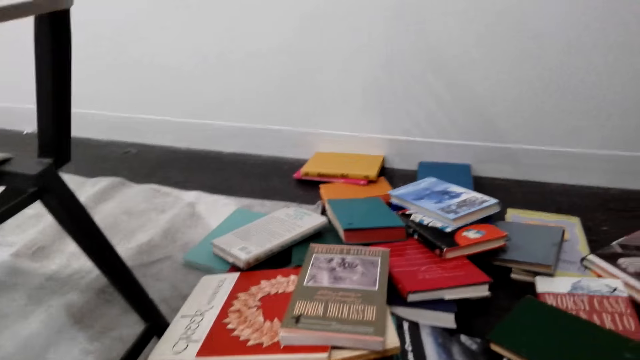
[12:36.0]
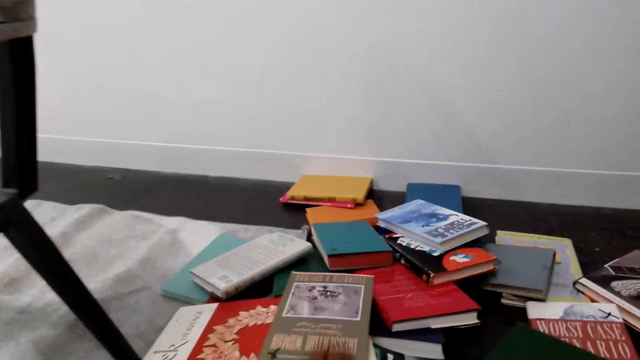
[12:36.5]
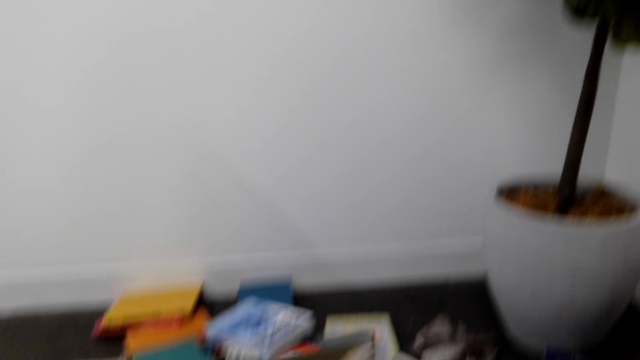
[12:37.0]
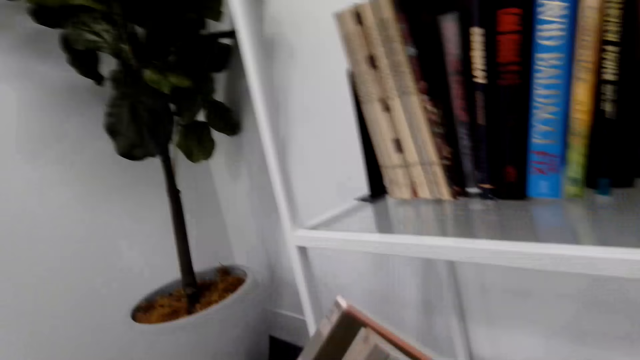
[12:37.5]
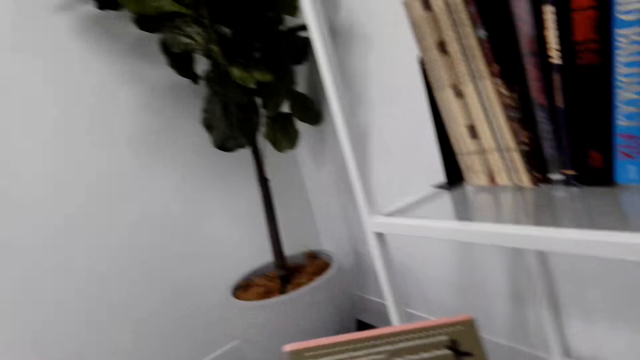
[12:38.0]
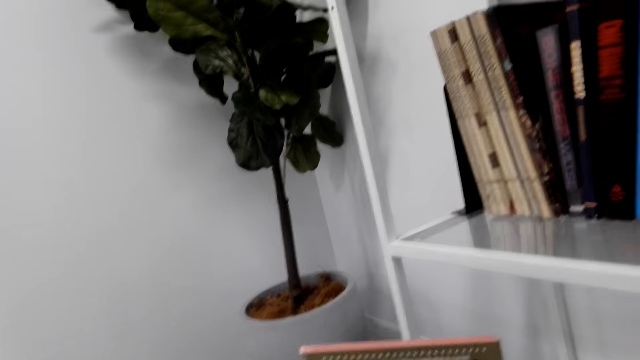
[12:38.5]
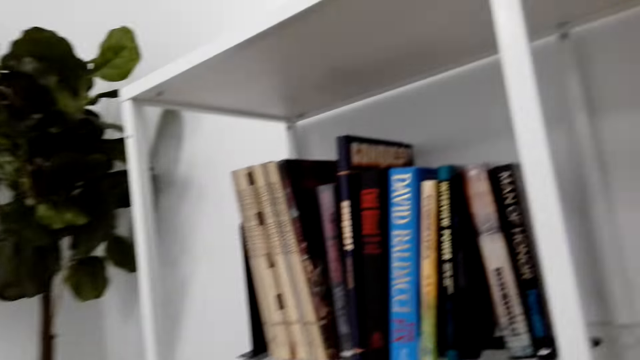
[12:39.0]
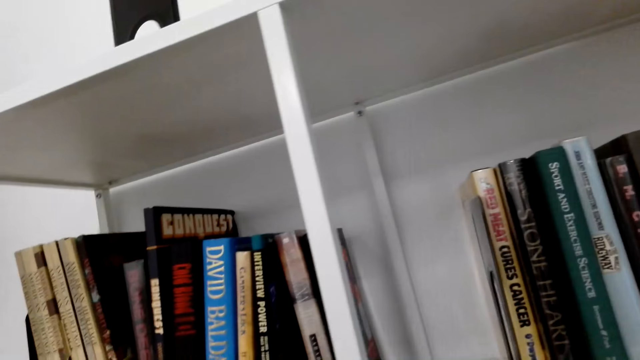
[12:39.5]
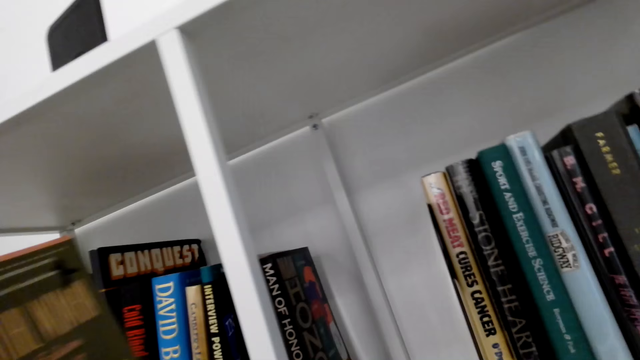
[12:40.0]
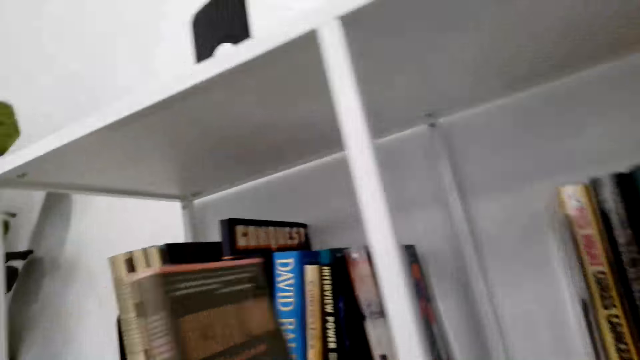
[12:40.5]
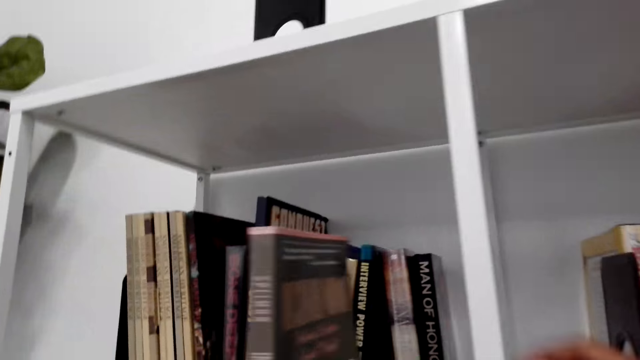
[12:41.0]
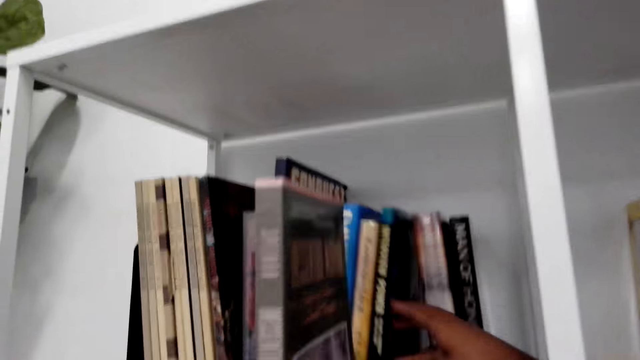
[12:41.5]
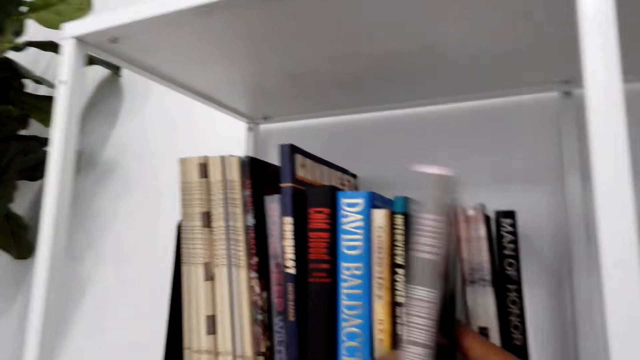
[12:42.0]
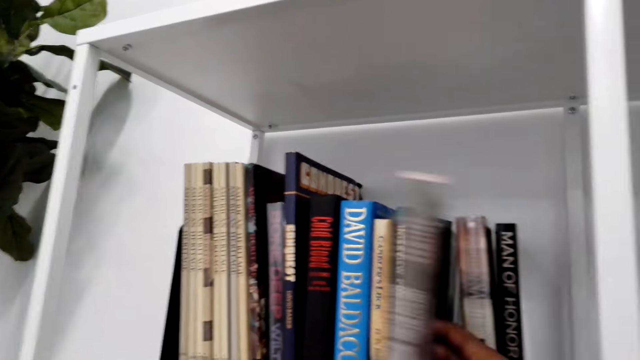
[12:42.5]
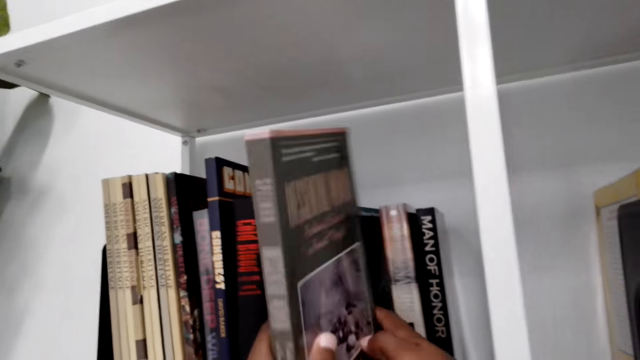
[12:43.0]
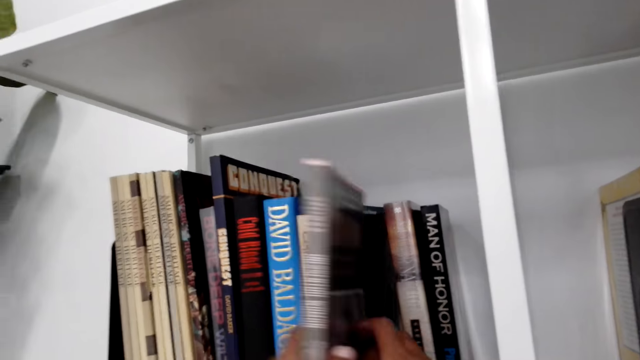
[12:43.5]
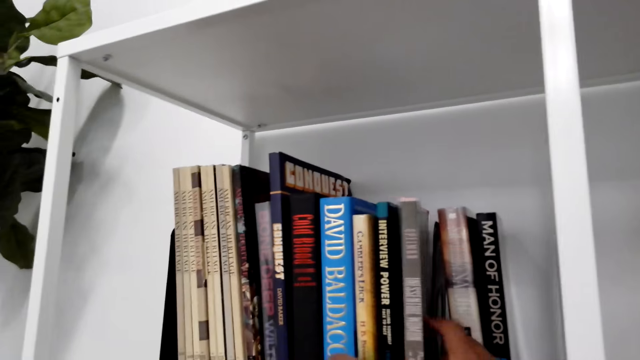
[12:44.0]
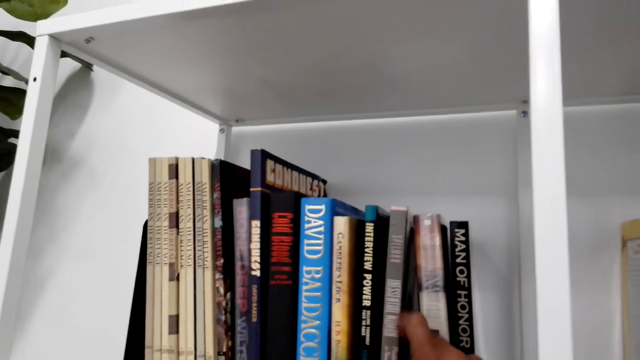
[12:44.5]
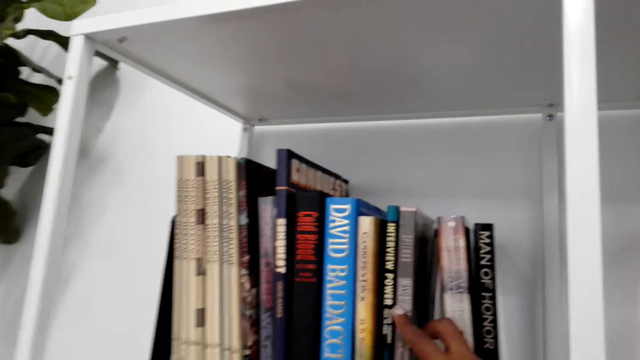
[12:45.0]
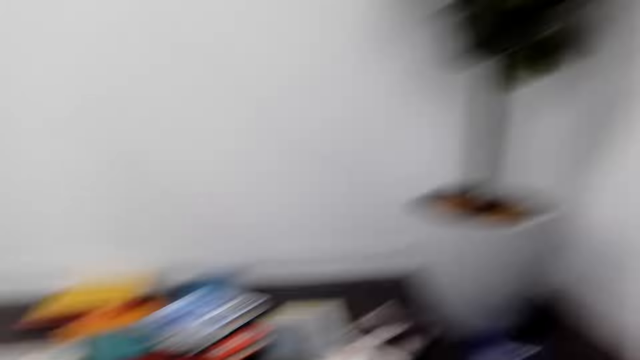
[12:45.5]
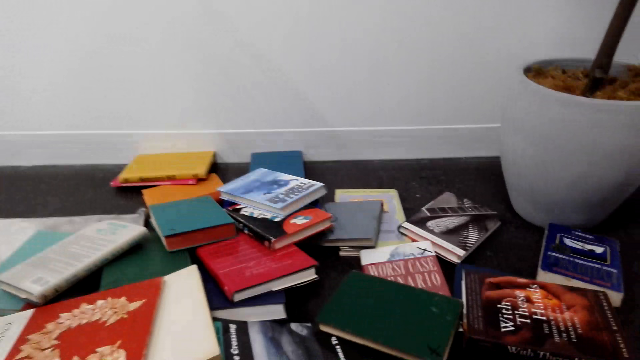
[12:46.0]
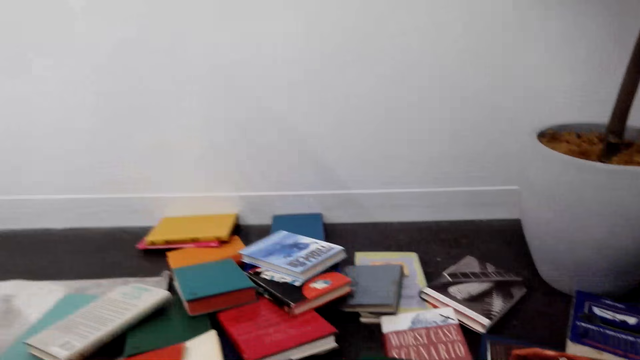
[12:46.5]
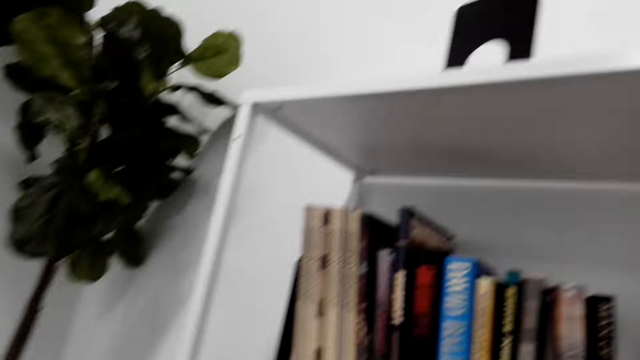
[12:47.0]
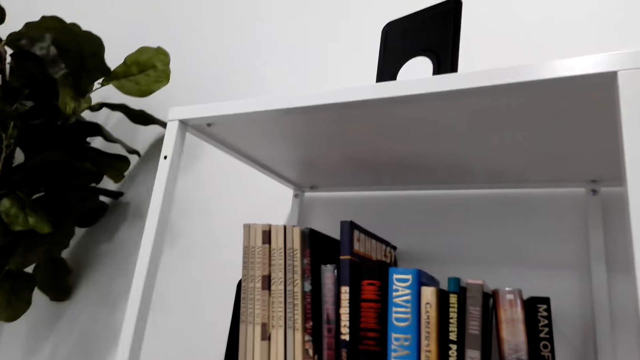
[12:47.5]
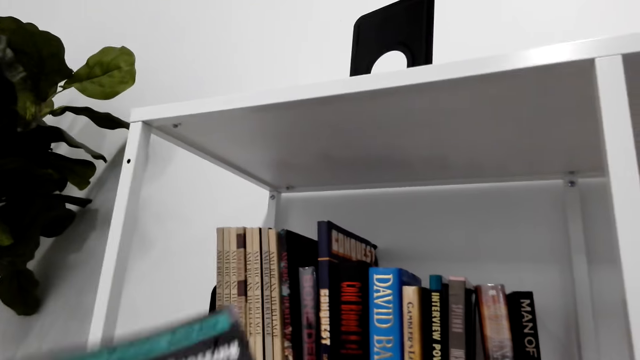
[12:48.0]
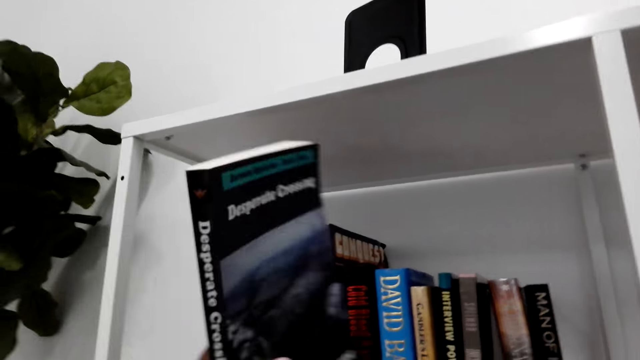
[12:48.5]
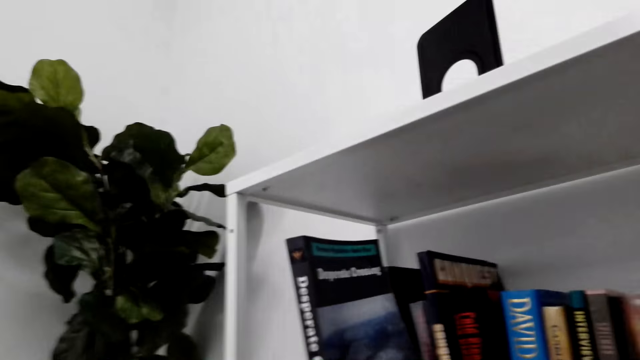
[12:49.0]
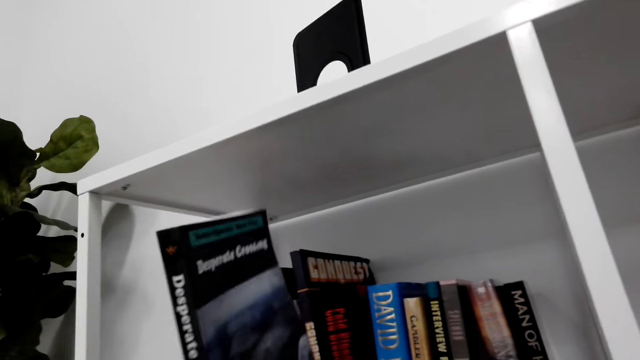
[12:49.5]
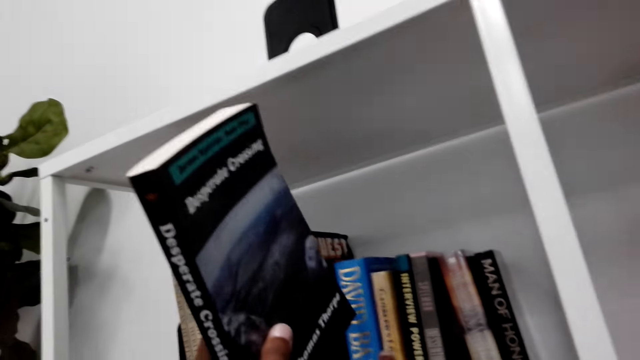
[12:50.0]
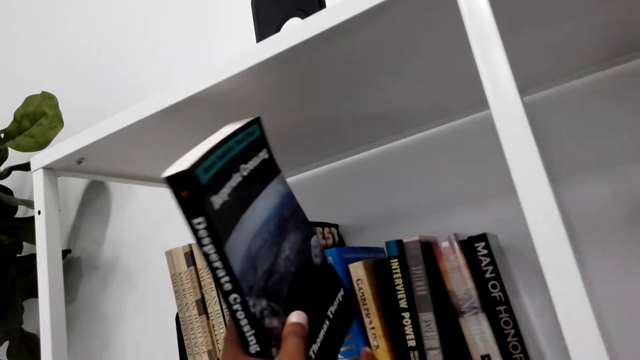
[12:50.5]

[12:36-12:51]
The camera wearer picks up a book from the floor. They arrange the book on the bookshelf. They pick up a book from the floor. They arrange the book on the bookshelf.

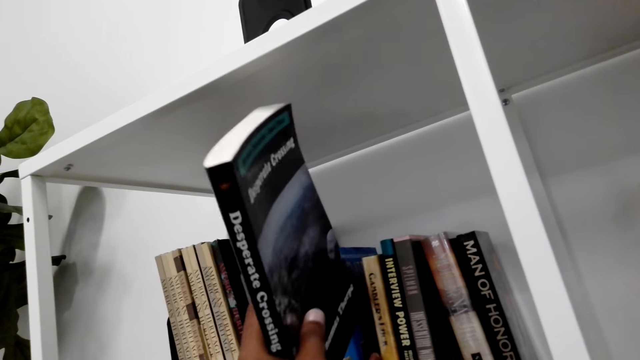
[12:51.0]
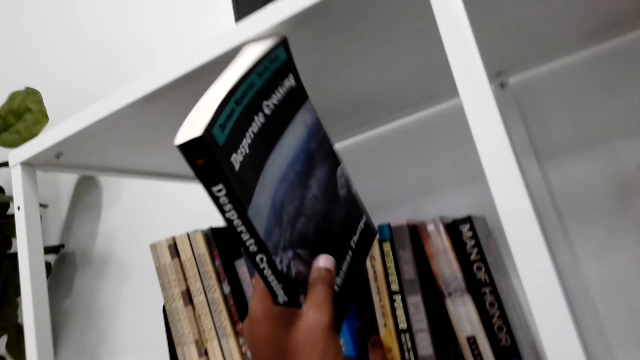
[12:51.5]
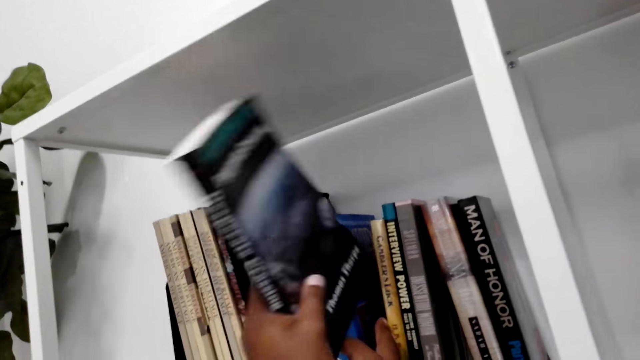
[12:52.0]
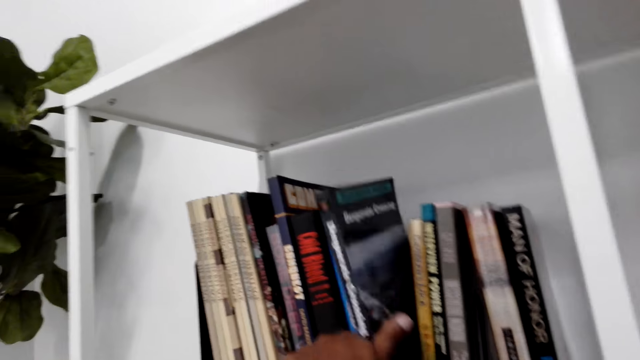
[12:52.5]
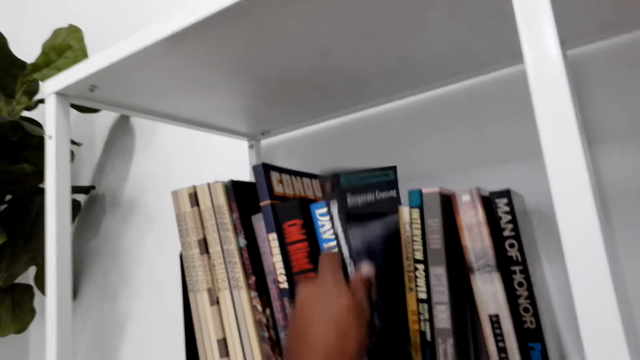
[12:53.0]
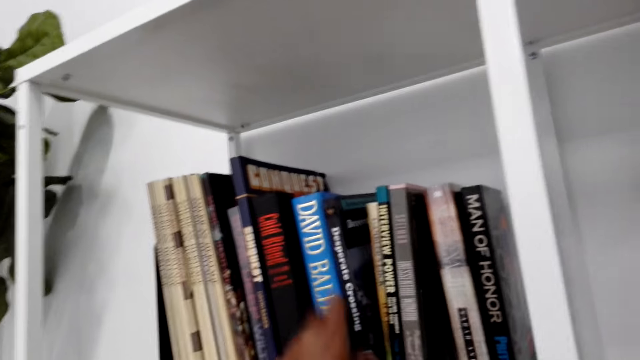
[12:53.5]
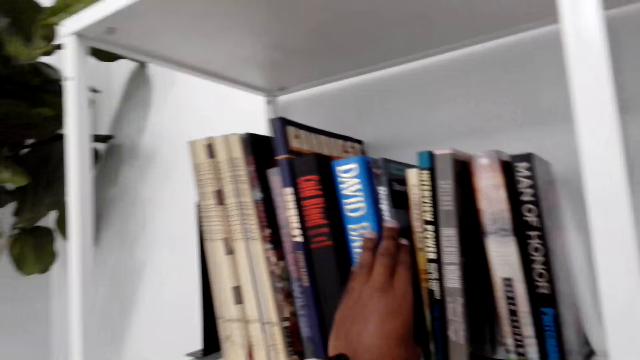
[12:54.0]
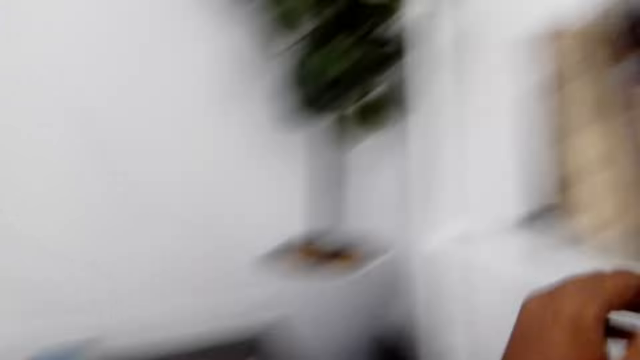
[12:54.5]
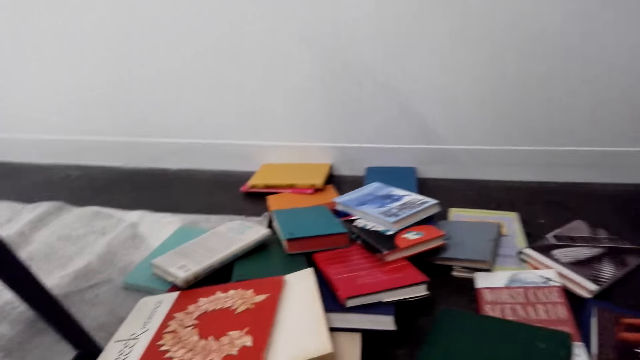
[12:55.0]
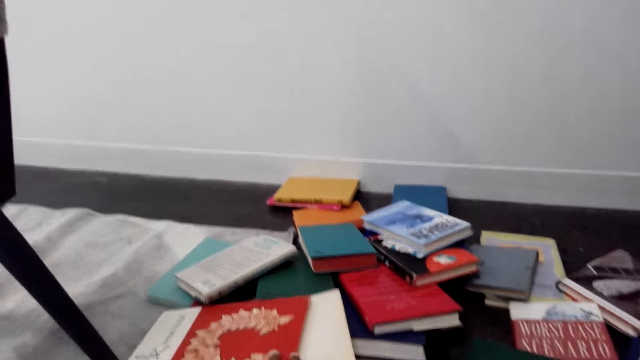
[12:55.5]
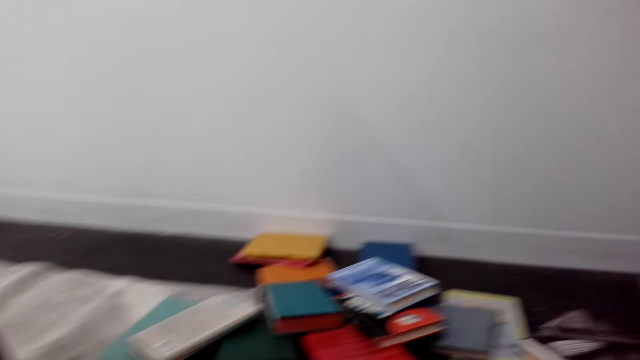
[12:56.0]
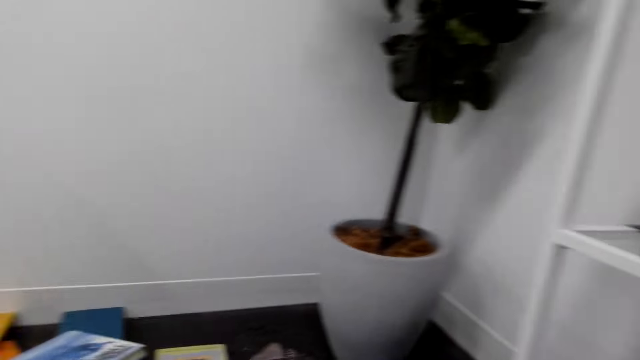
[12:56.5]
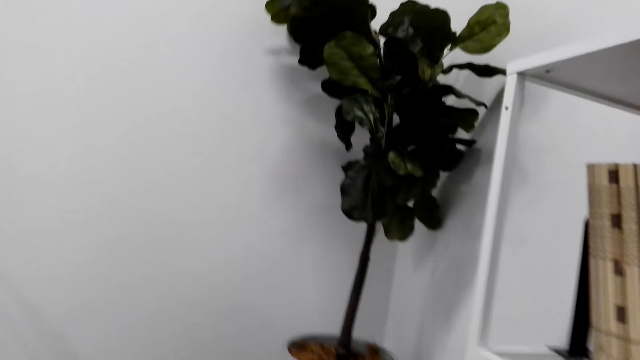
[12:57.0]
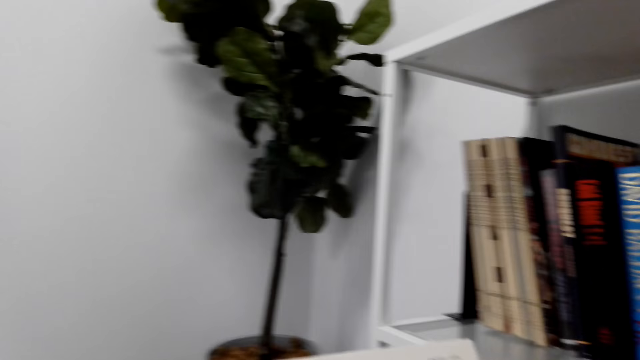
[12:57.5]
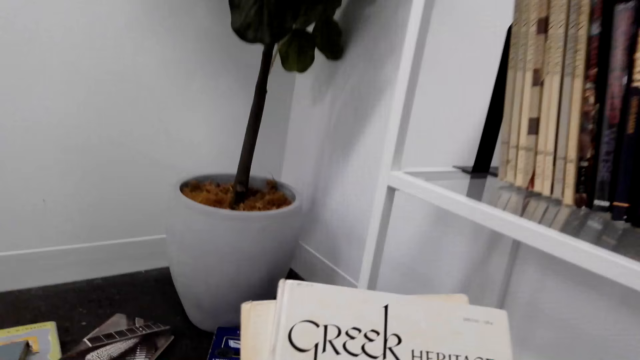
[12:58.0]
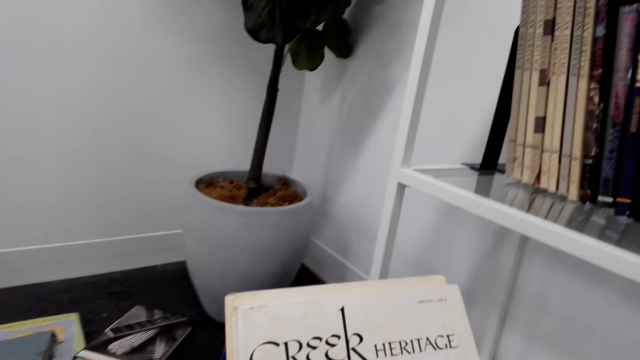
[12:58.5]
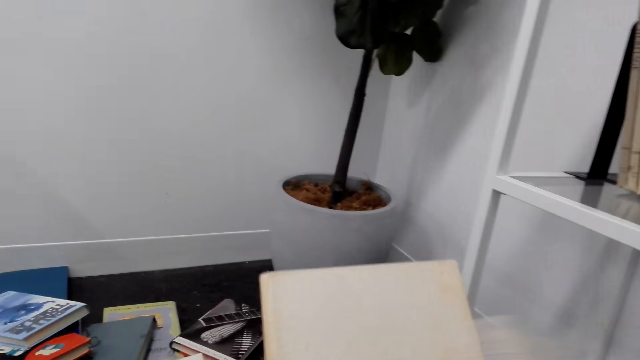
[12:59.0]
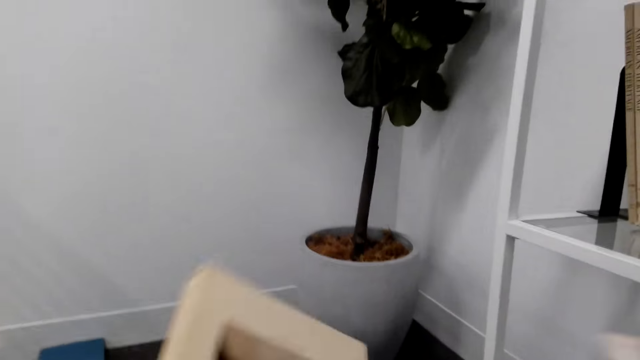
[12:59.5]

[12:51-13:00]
The camera wearer picks up a book from the floor. They sort the books.
